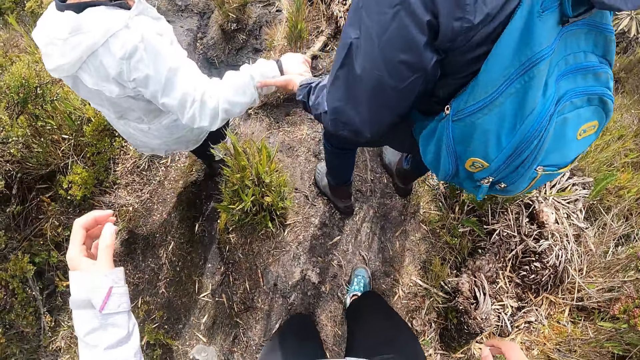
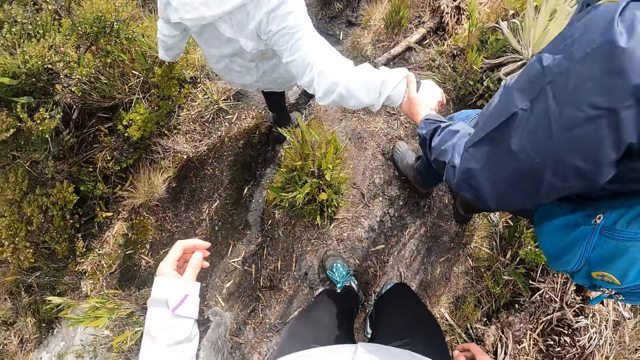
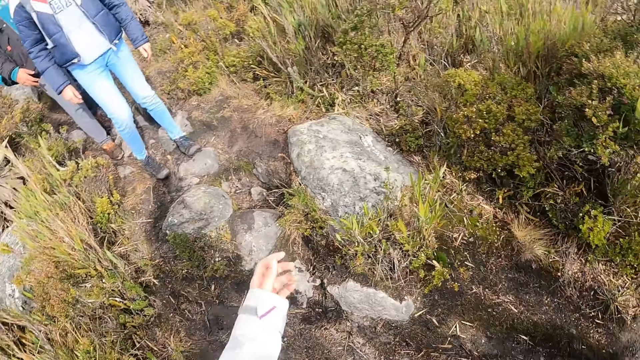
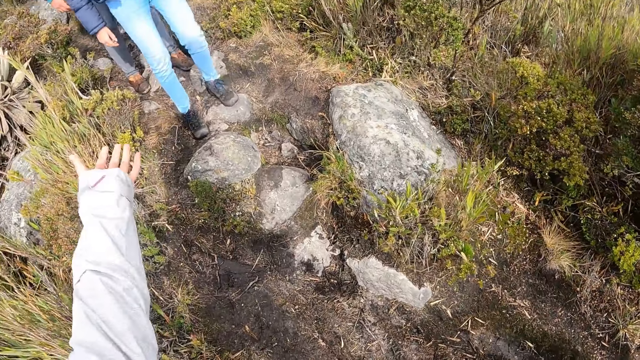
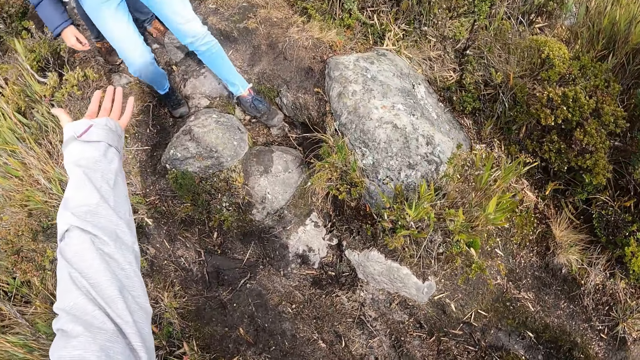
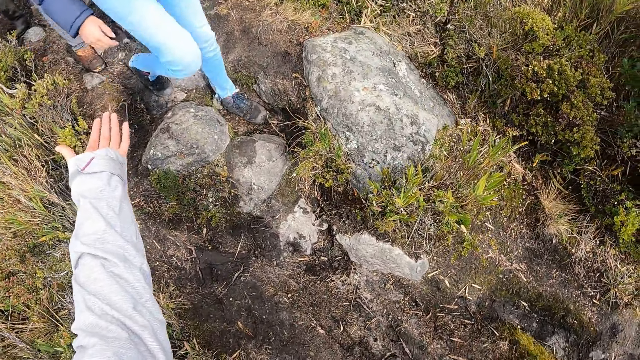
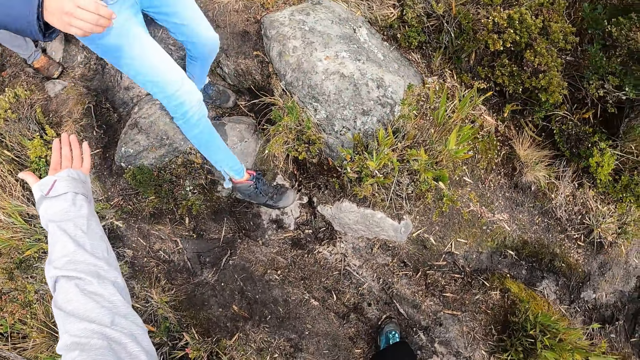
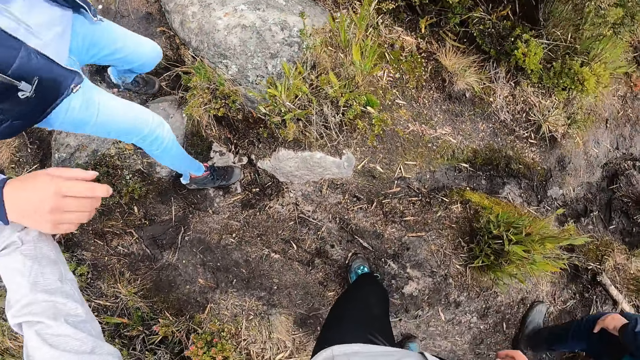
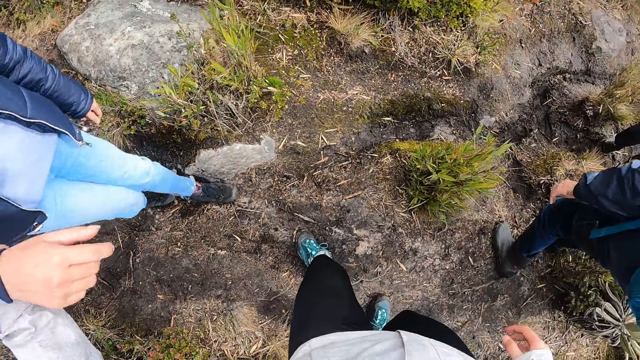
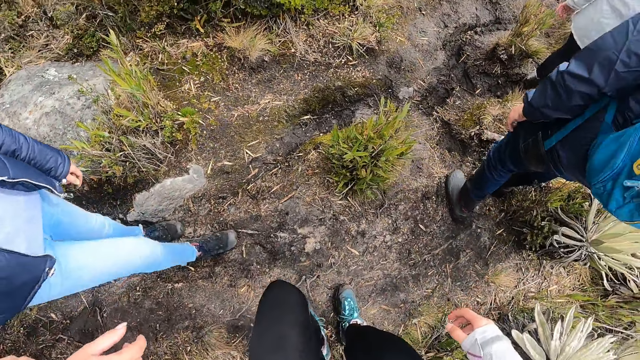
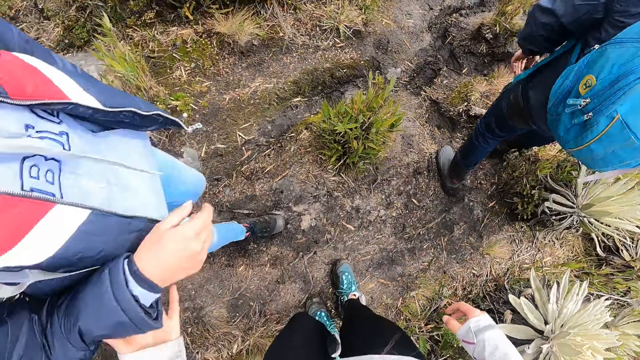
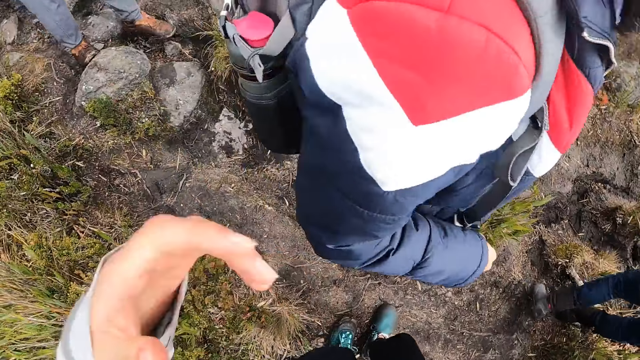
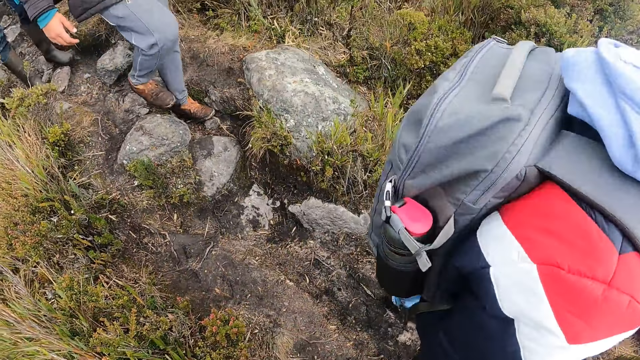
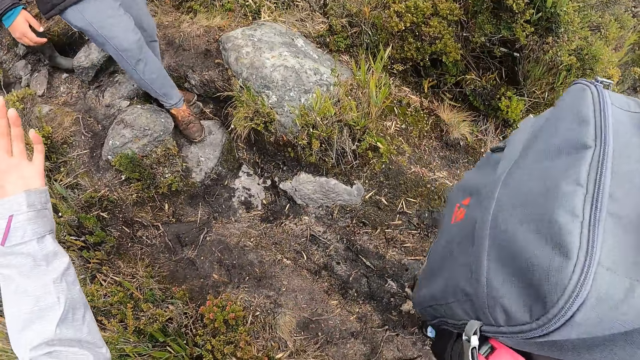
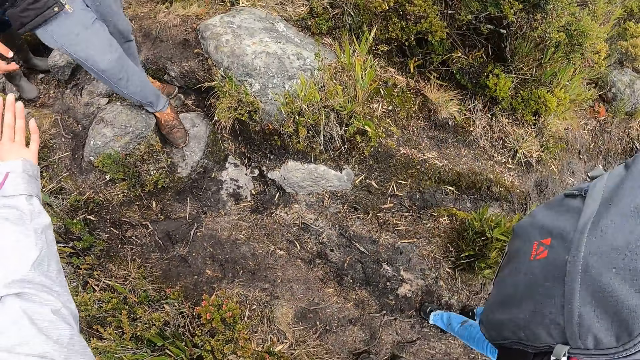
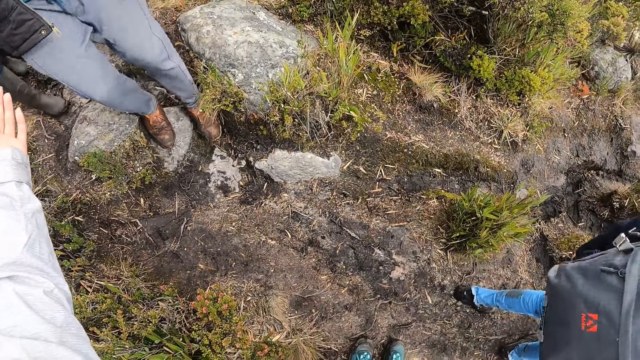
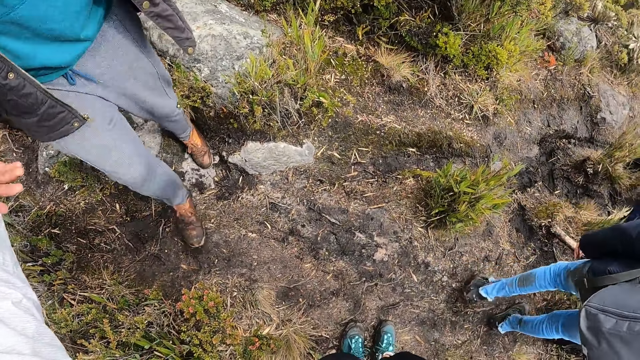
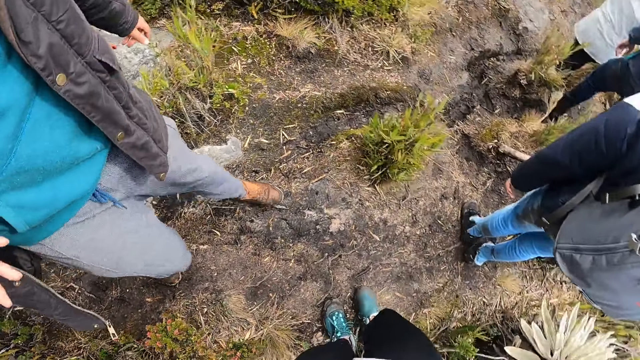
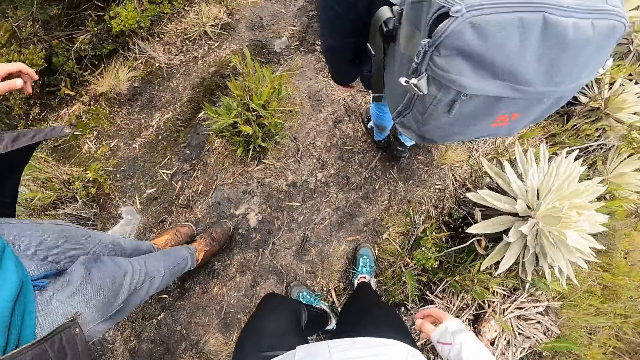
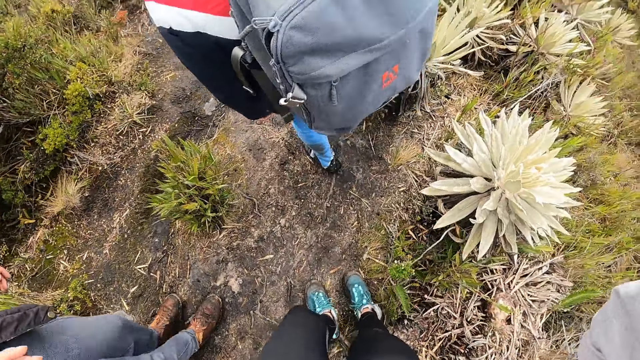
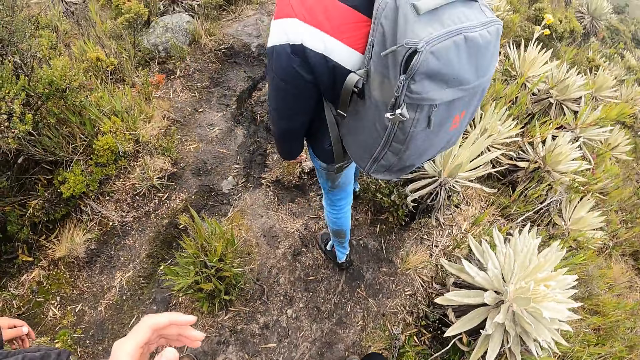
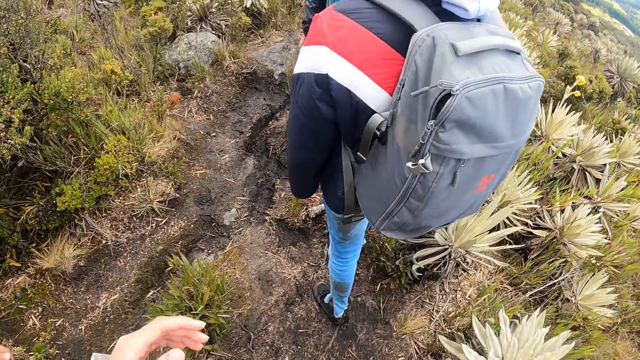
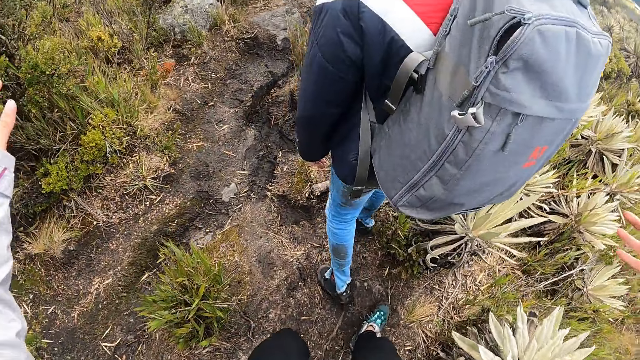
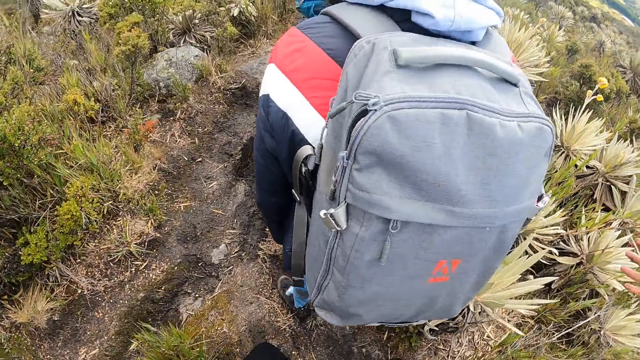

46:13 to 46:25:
The woman holds the left hand of the man with her right hand. The camera wearer stretches out her left hand towards another woman. She turns around. She holds the right wrist of the other woman with her left hand. She removes her hand from the other woman's hand. She stretches her hand towards another man. She holds the right wrist of the other man with her left hand. She touches her face with her right hand. She lowers her hand.

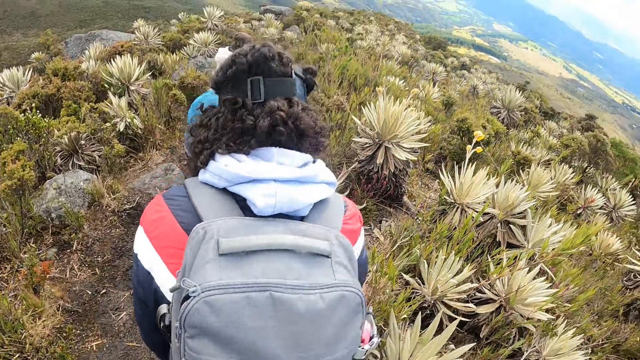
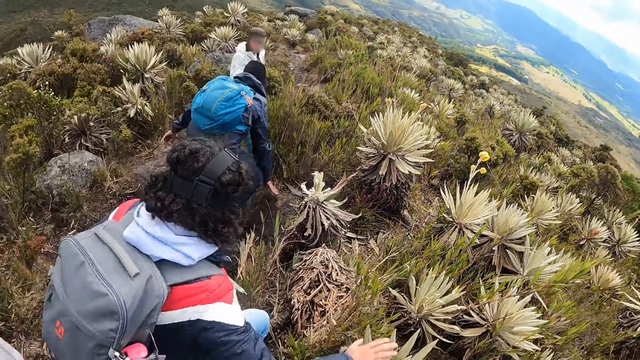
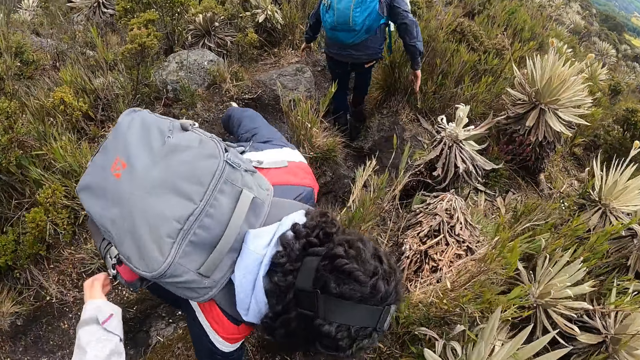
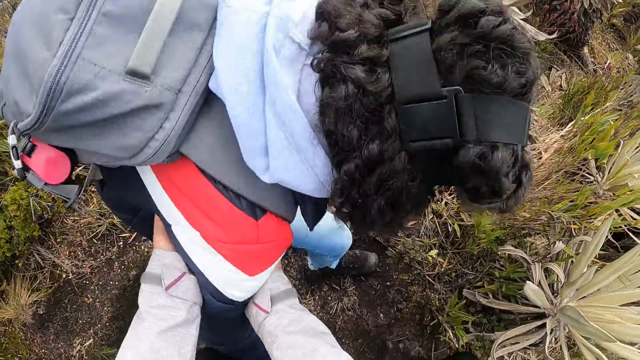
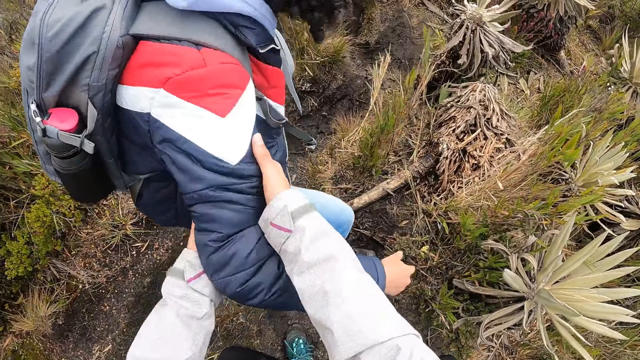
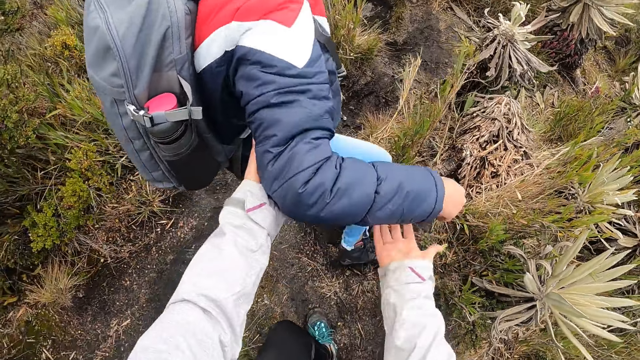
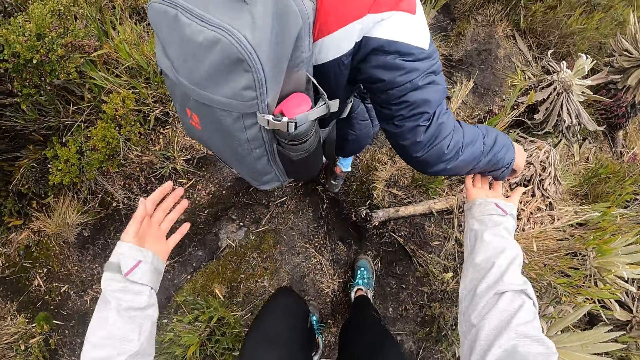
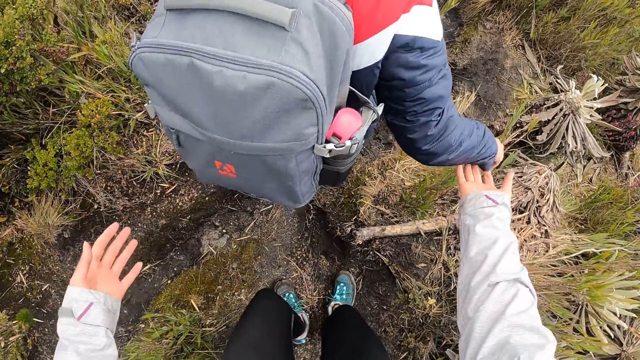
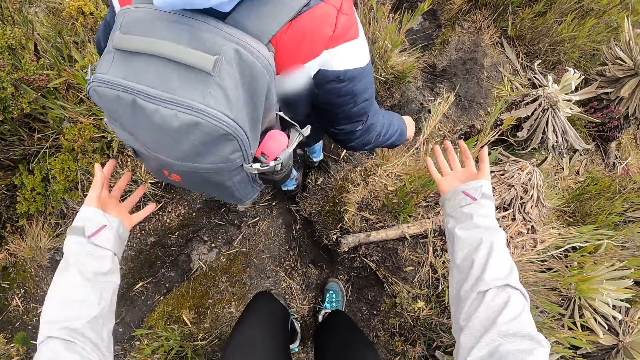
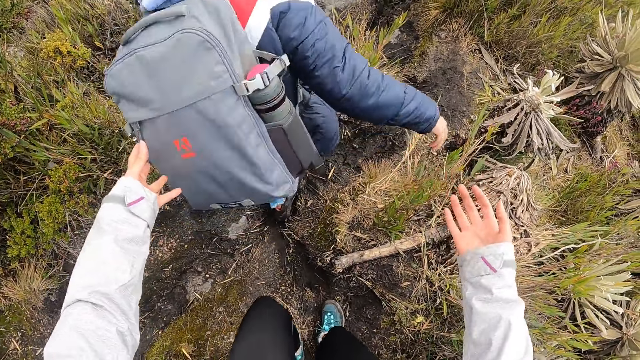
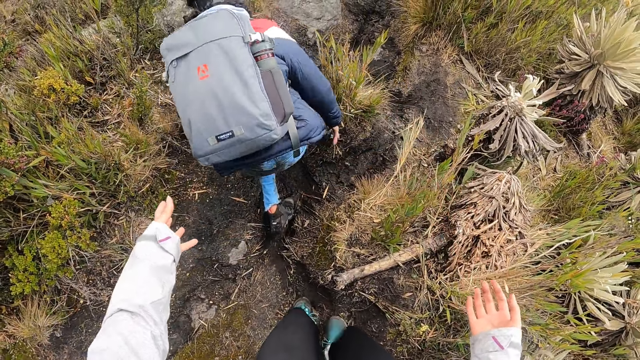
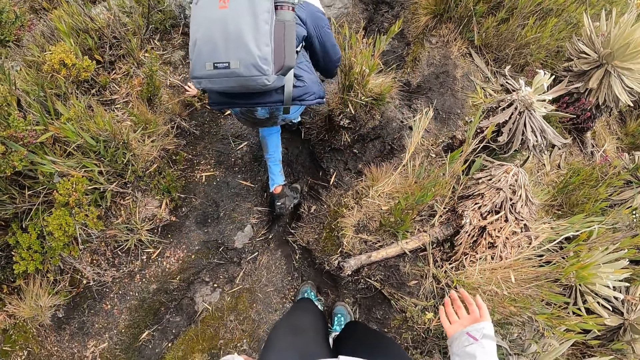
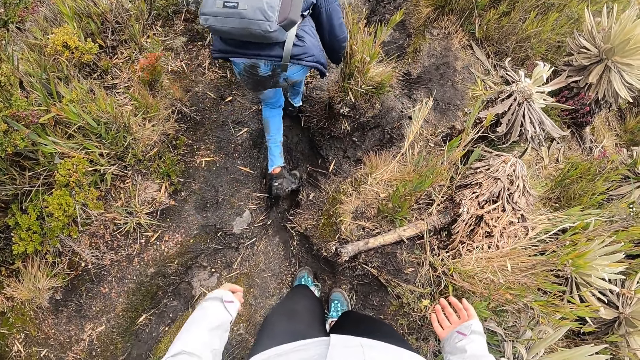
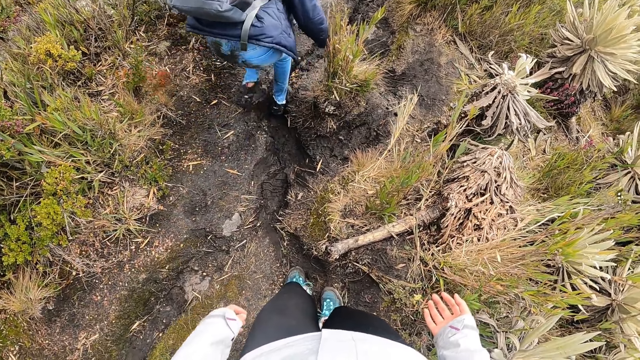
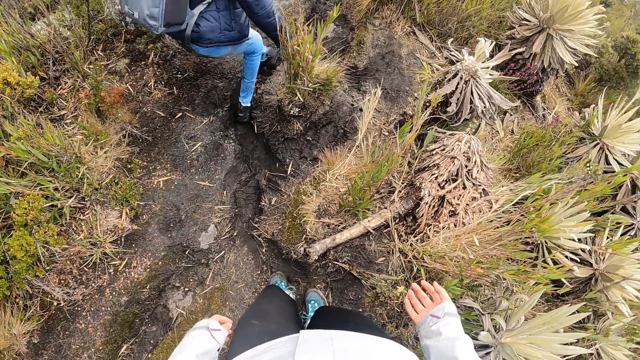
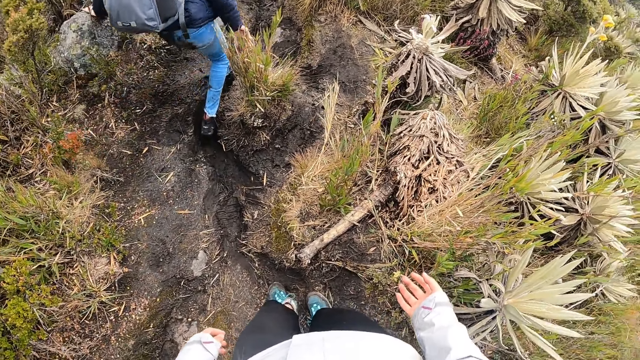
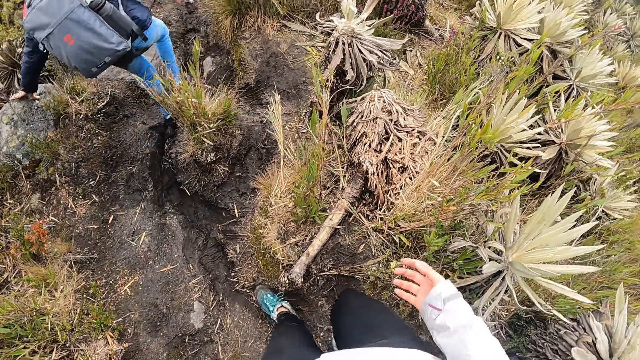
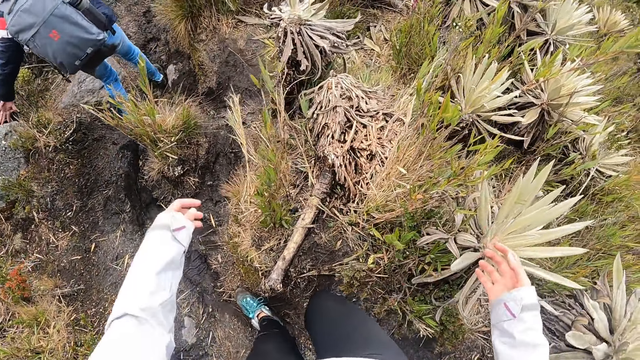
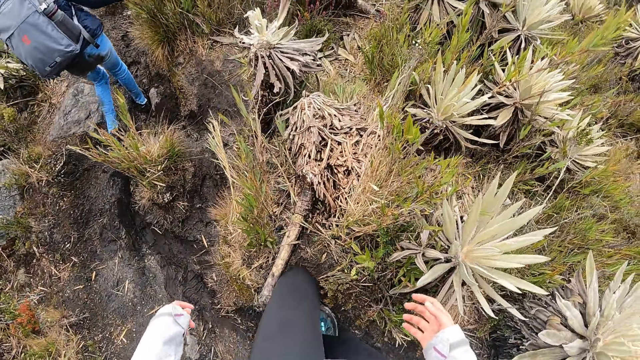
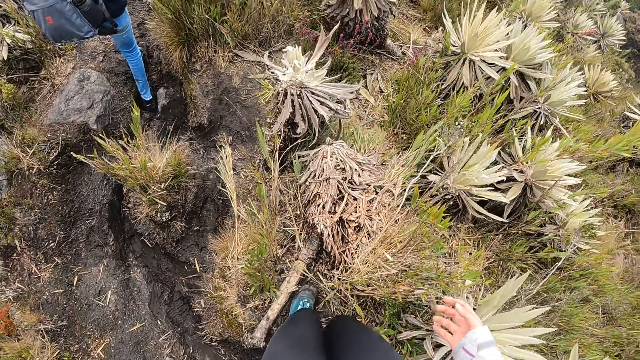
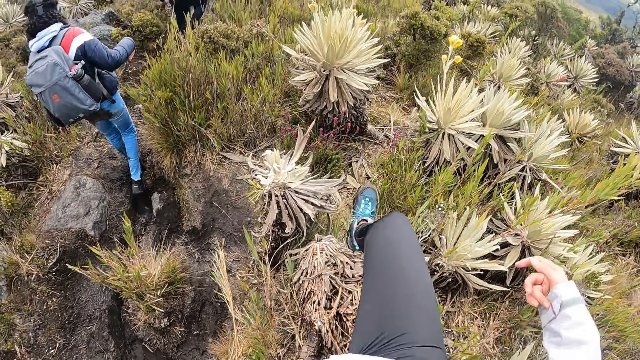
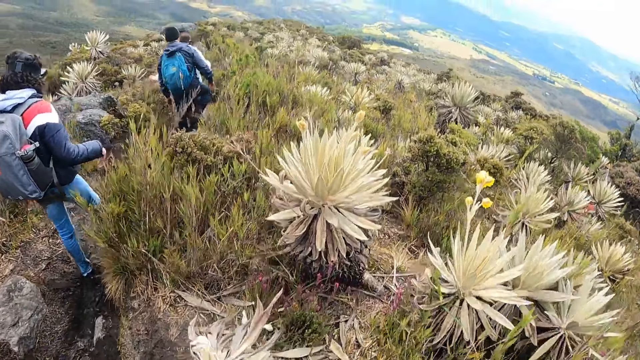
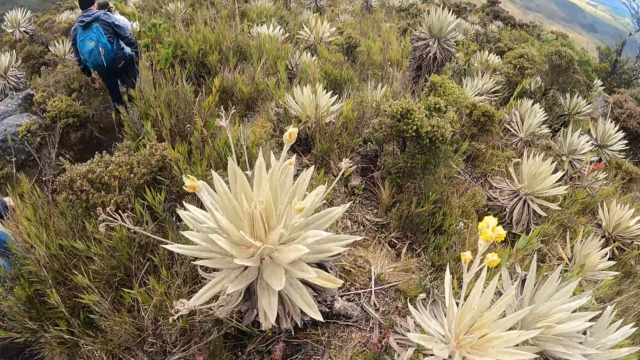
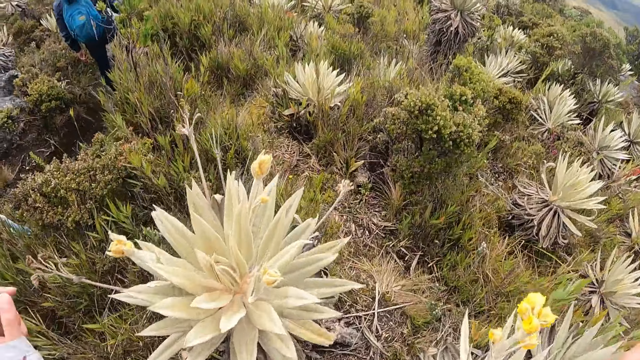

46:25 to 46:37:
The camera wearer stretches her hand towards a woman. She holds the woman. She helps the woman get up with both hands. She lets go of the woman. She jumps over some plants.
